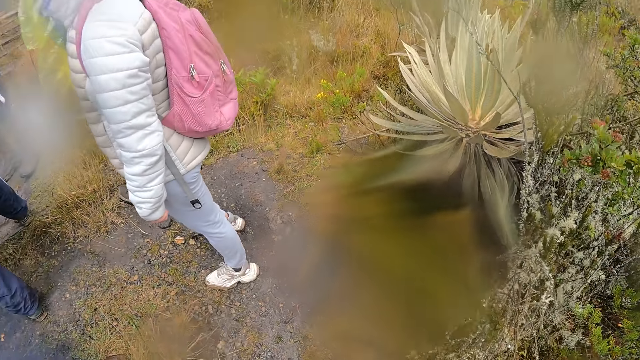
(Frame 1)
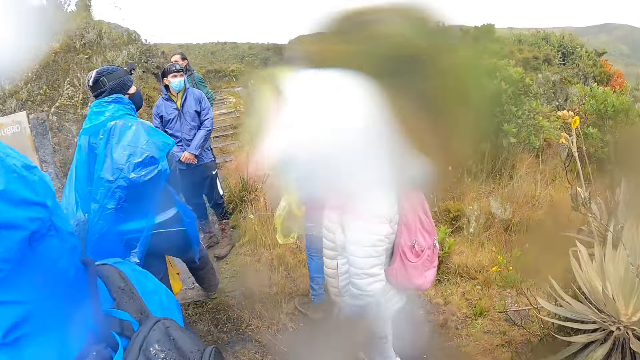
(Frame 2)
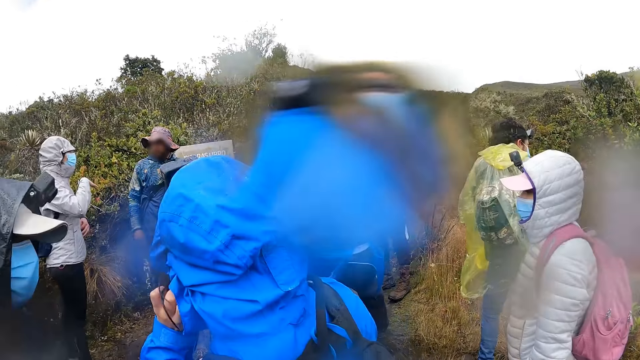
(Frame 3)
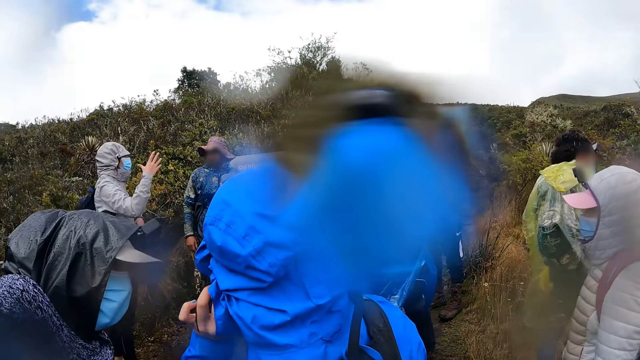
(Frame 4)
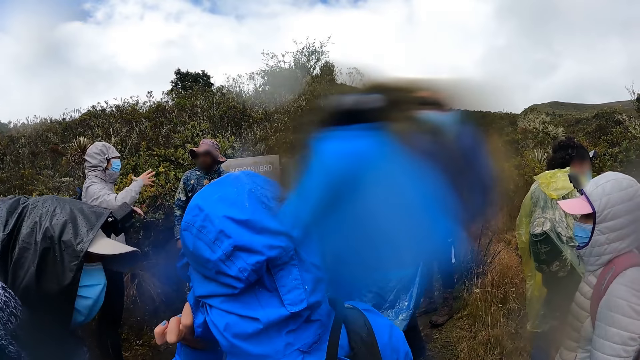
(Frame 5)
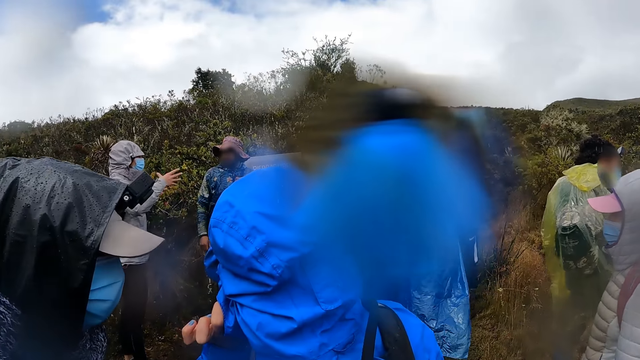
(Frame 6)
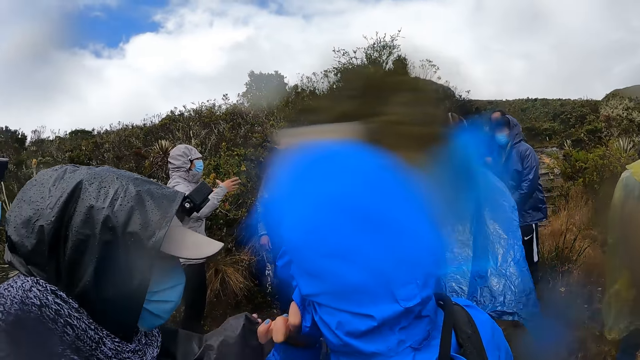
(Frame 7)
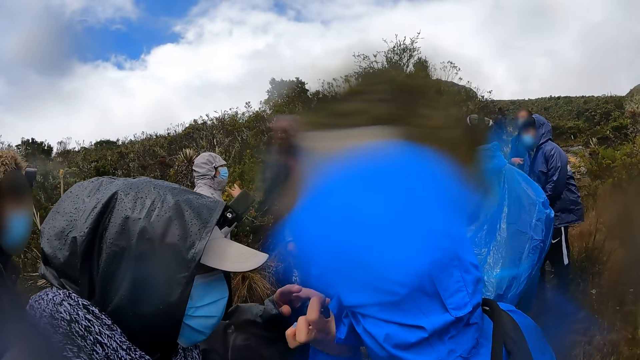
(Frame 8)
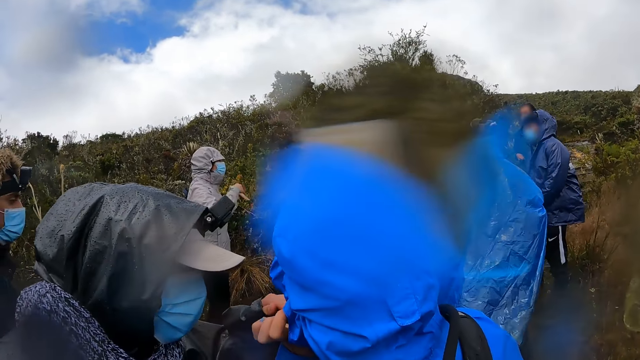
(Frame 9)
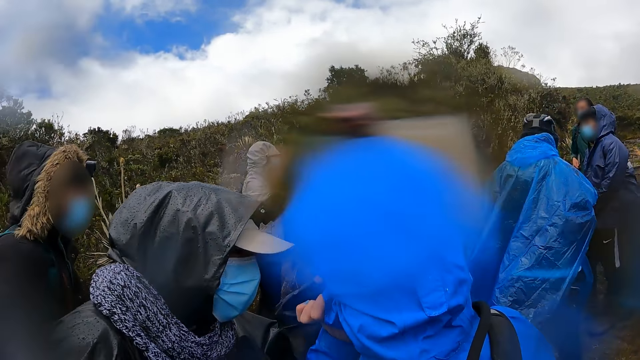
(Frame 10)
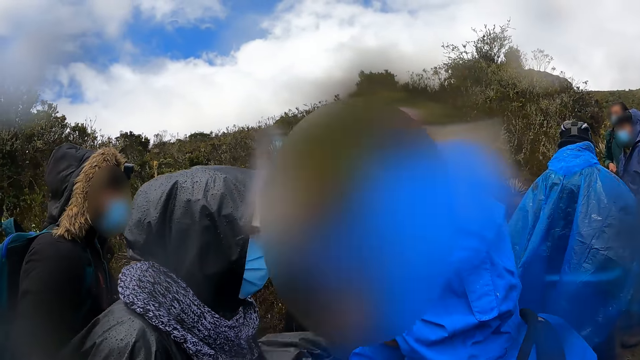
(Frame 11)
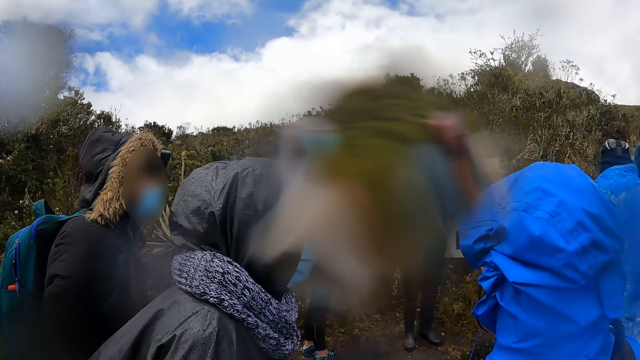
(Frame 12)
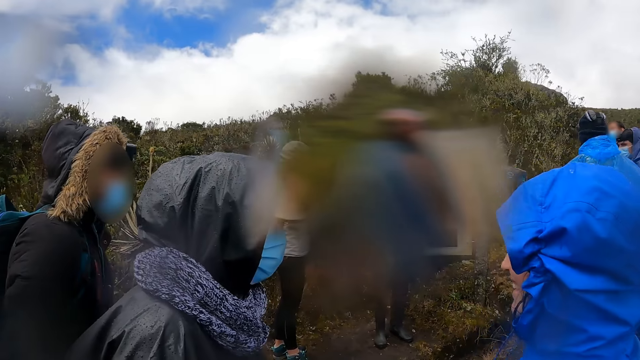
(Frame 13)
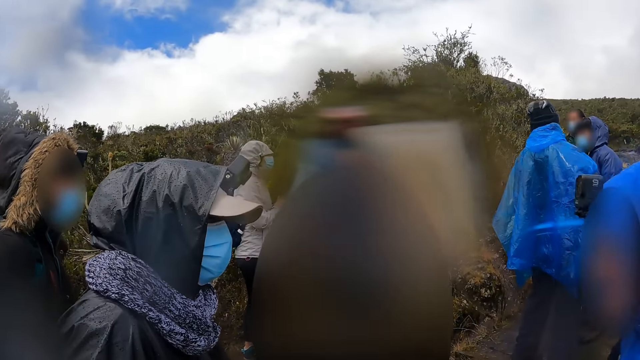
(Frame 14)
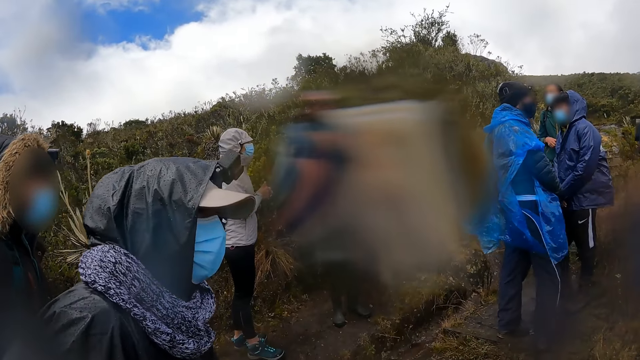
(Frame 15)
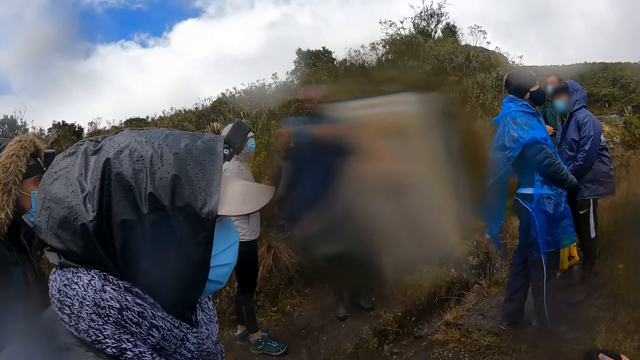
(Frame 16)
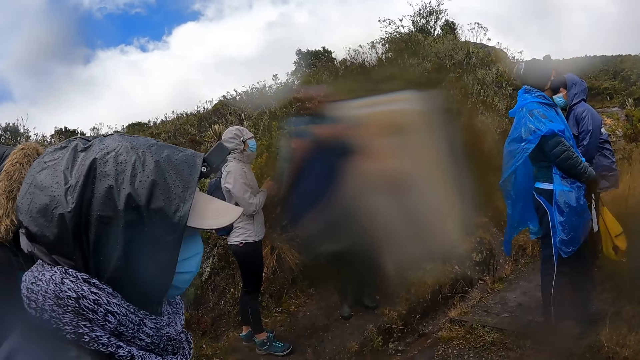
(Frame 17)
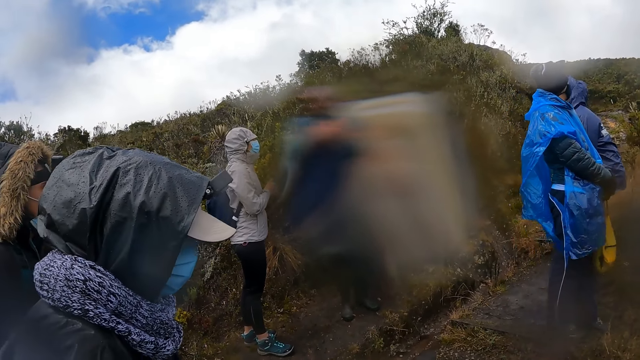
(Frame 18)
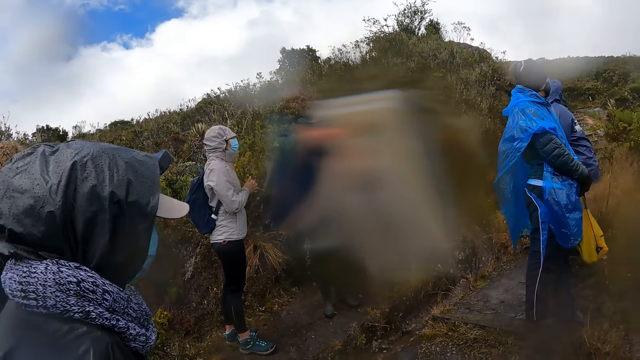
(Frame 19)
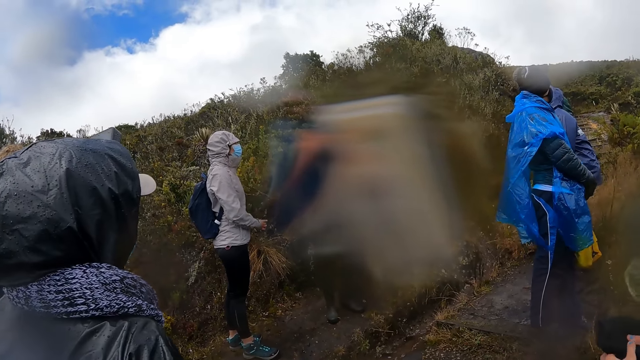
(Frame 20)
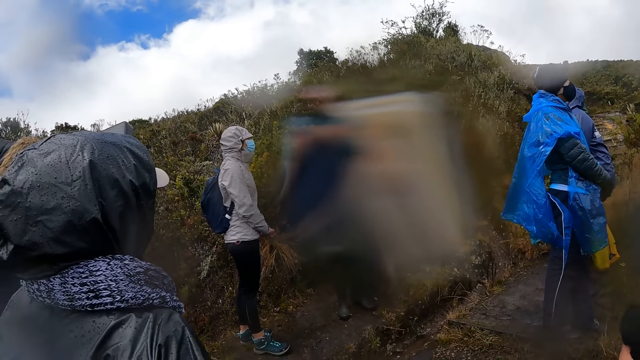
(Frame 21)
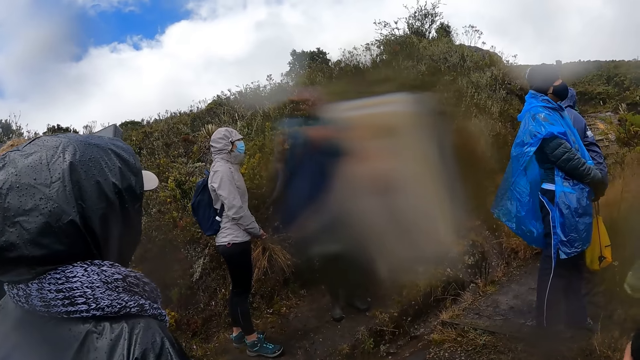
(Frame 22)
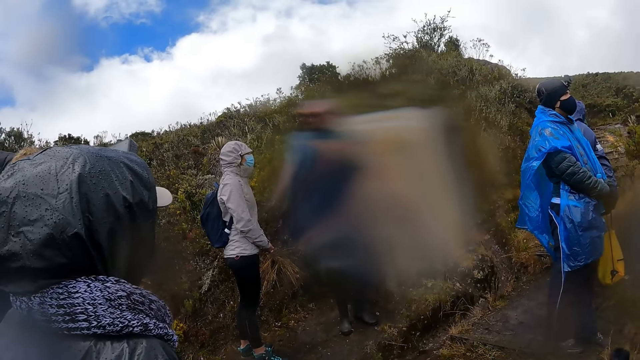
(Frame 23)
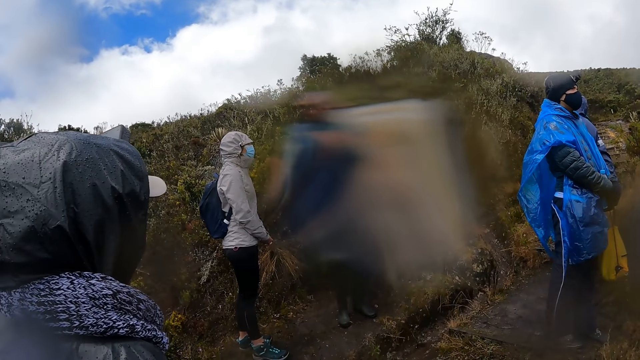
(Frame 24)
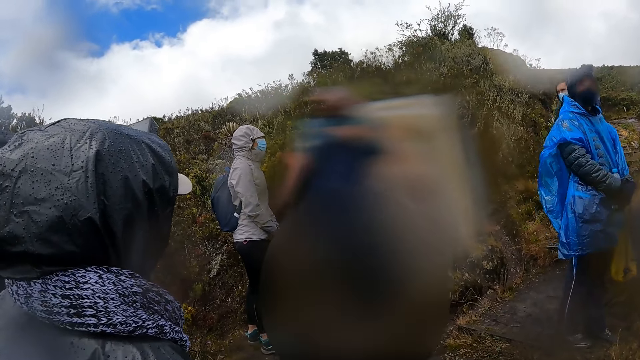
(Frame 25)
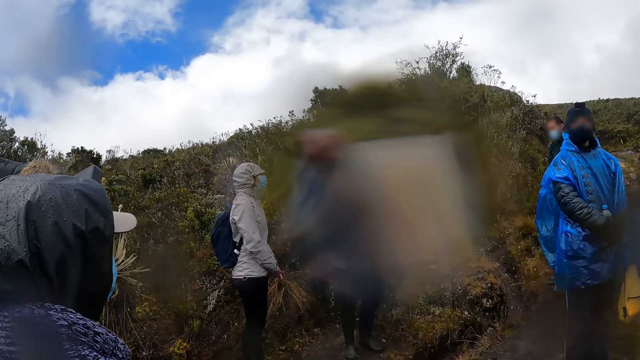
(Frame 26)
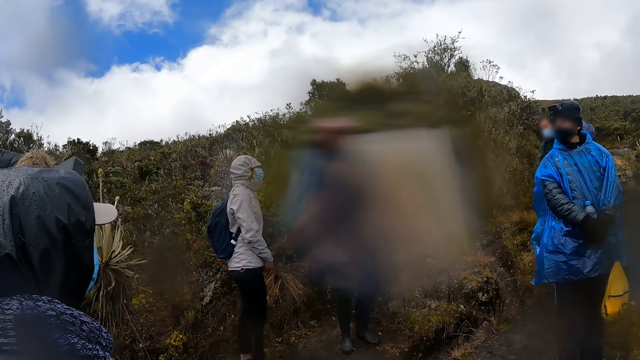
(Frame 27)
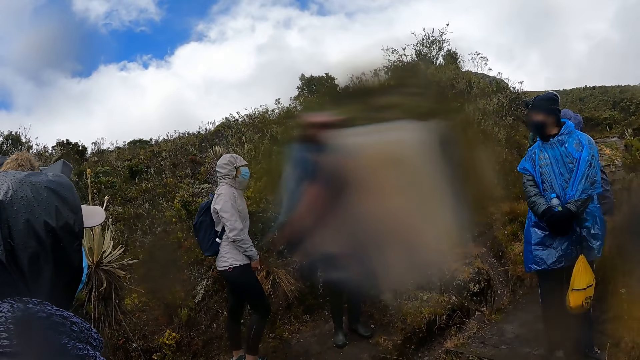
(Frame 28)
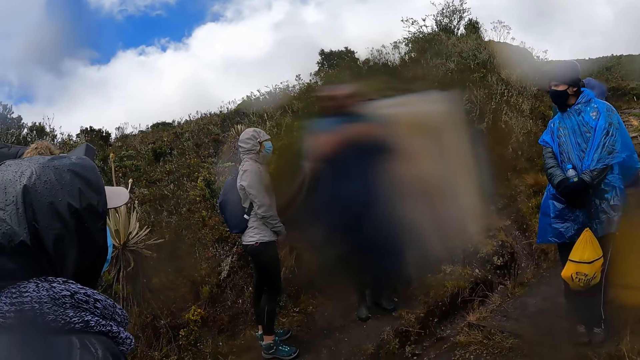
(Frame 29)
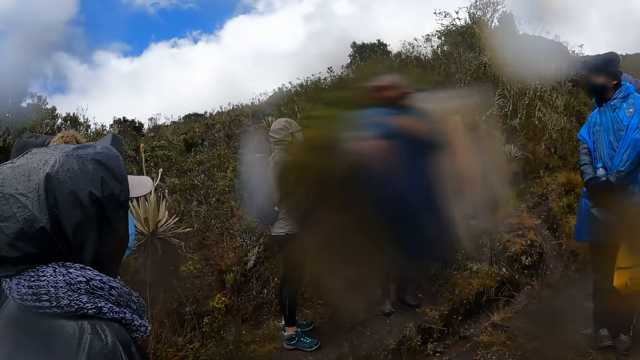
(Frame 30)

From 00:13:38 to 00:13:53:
A woman moves her hand. Another woman moves her hand. The camera wearer looks around.

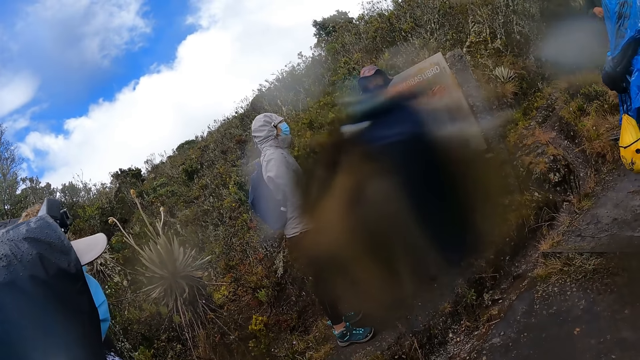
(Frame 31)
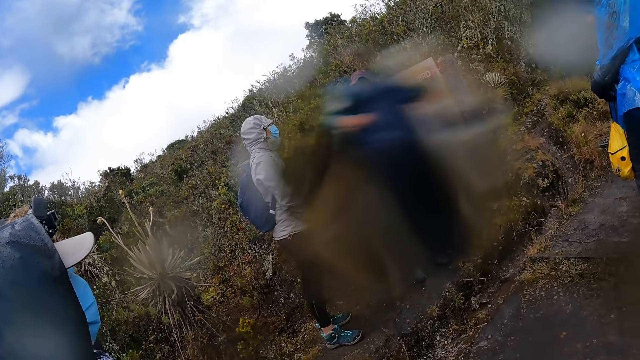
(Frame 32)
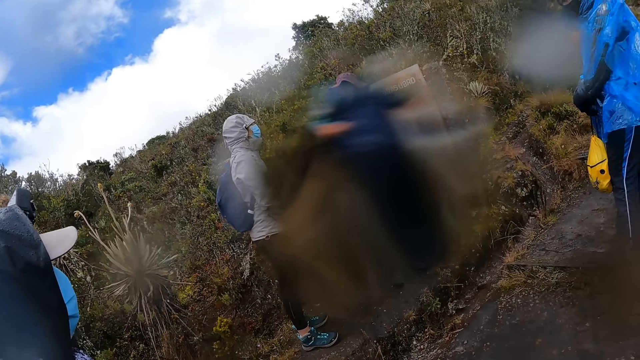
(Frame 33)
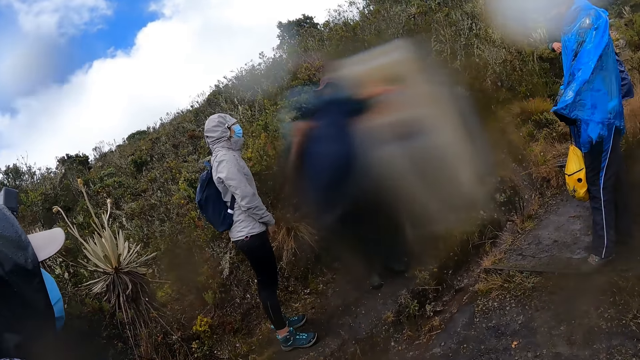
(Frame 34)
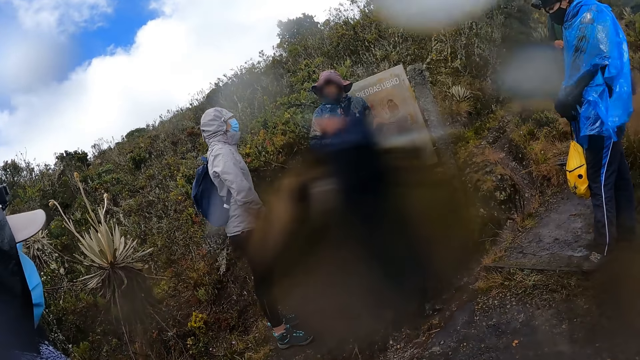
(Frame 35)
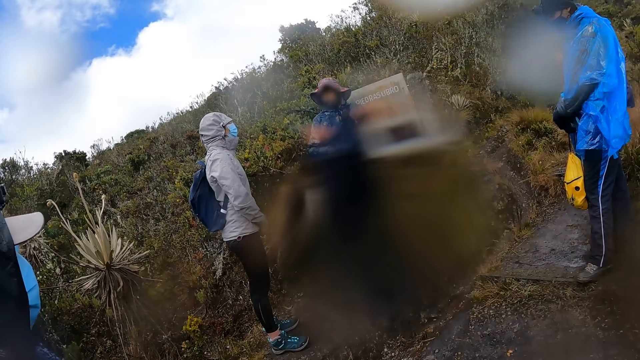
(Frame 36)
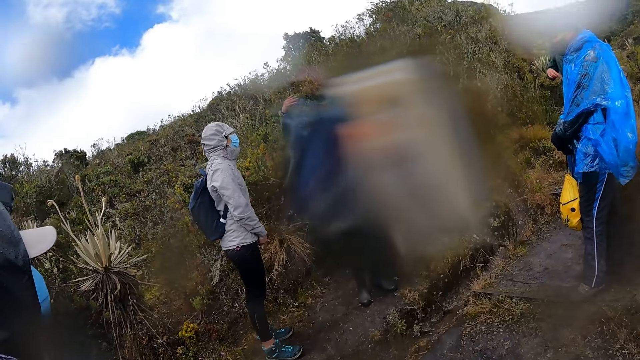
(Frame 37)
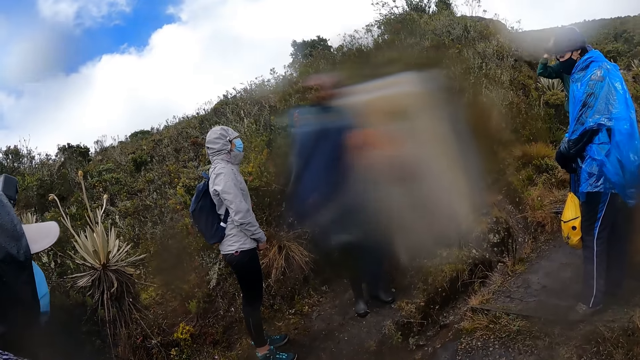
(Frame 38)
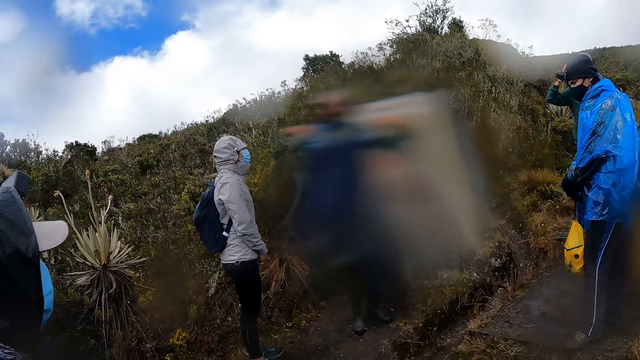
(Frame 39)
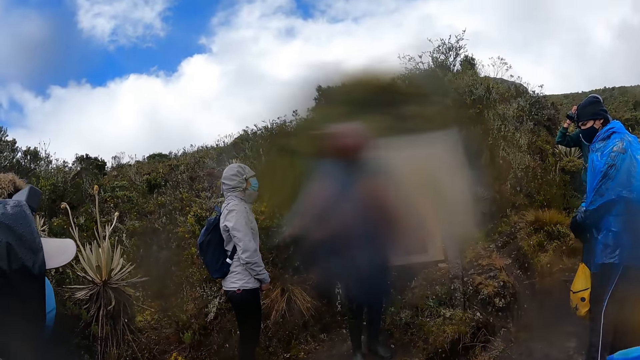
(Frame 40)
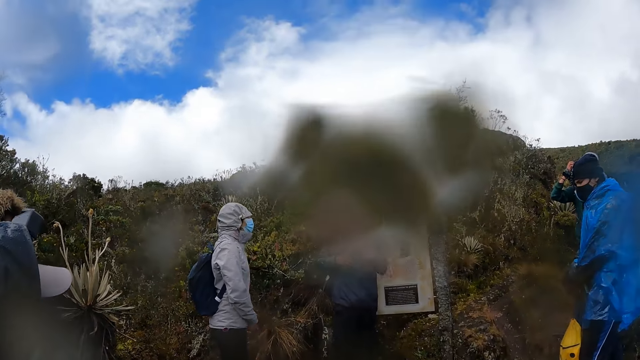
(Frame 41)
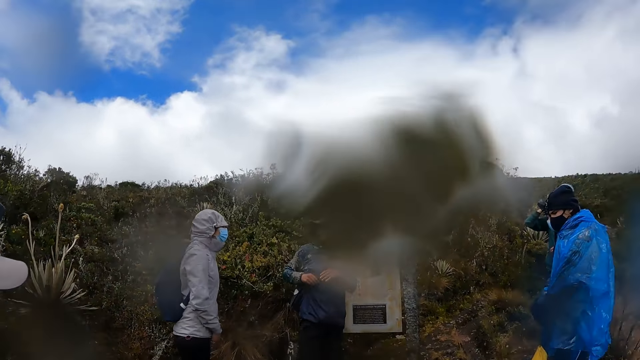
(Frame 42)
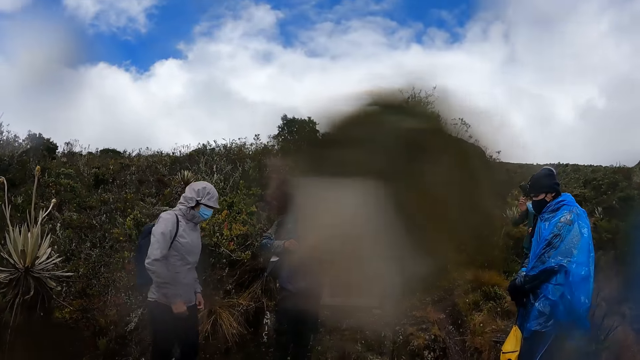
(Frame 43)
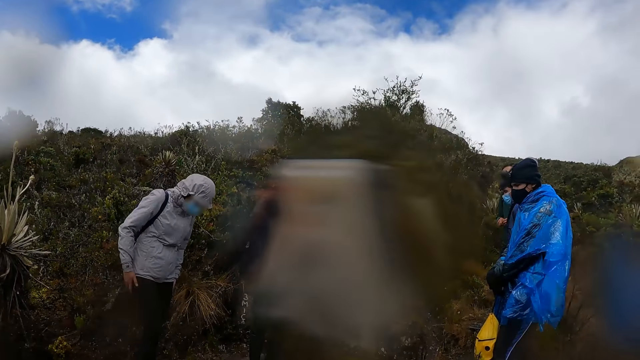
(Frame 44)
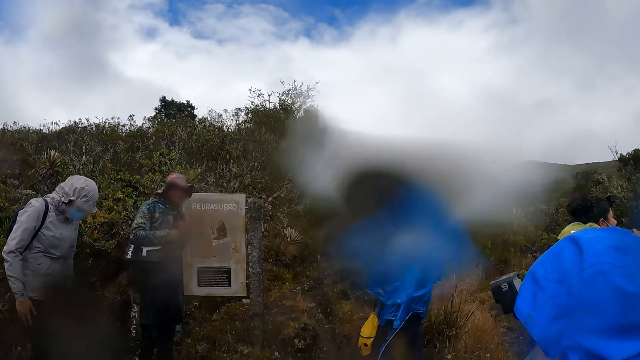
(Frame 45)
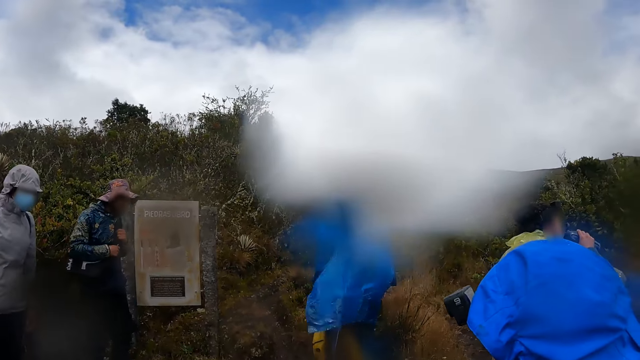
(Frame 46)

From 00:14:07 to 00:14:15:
A man converses with the camera wearer and a group of hikers.
